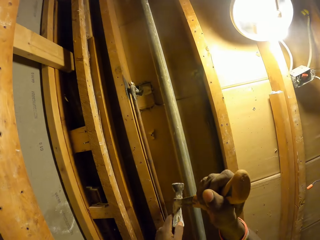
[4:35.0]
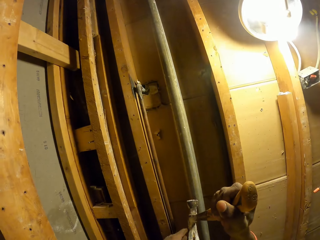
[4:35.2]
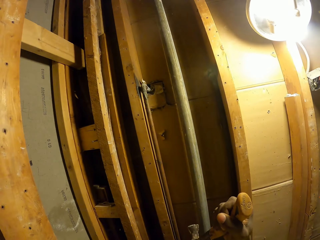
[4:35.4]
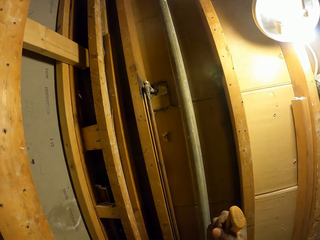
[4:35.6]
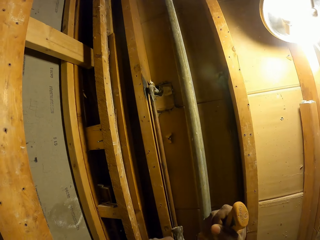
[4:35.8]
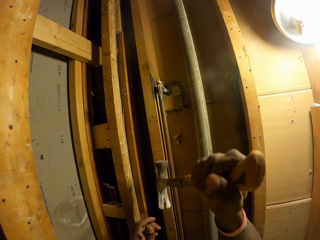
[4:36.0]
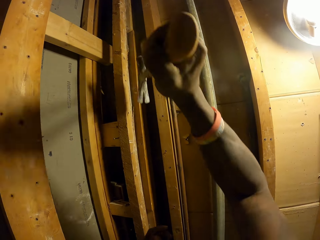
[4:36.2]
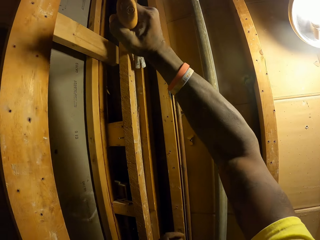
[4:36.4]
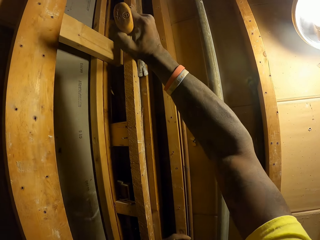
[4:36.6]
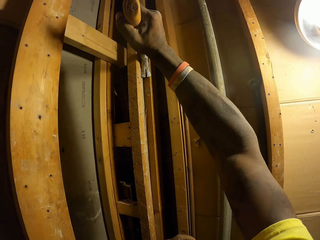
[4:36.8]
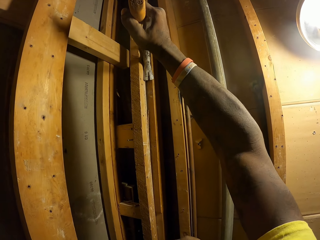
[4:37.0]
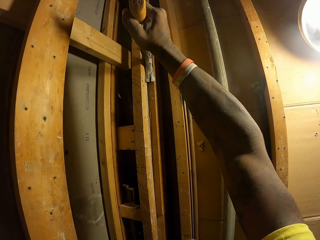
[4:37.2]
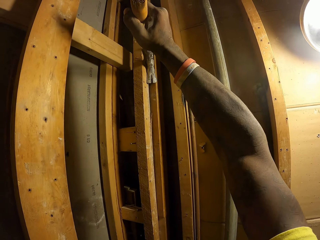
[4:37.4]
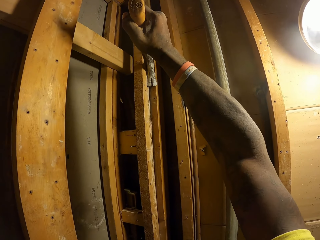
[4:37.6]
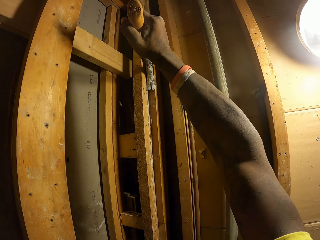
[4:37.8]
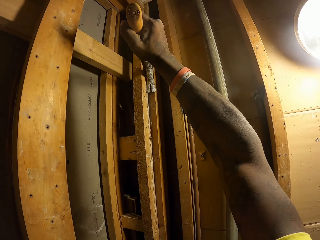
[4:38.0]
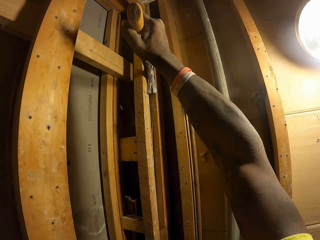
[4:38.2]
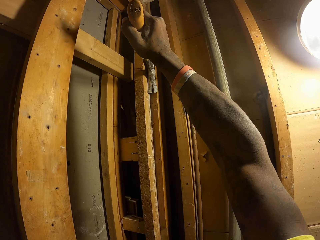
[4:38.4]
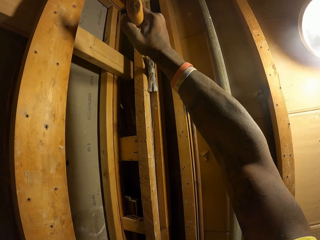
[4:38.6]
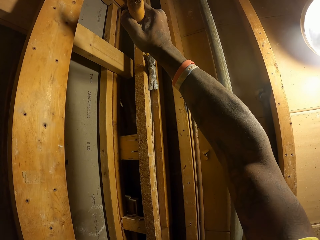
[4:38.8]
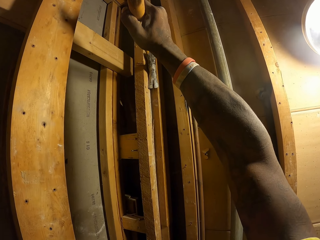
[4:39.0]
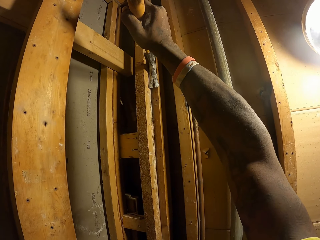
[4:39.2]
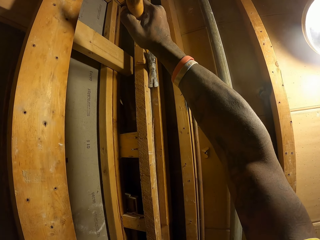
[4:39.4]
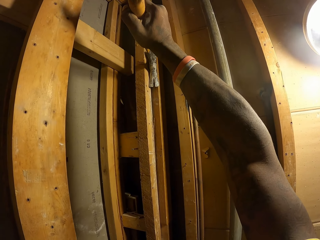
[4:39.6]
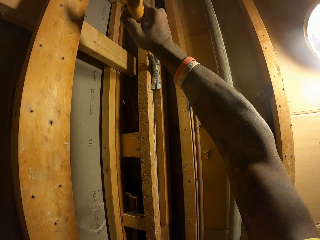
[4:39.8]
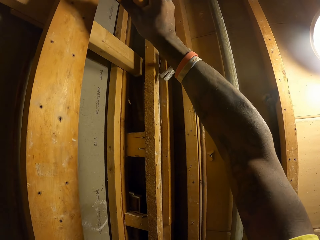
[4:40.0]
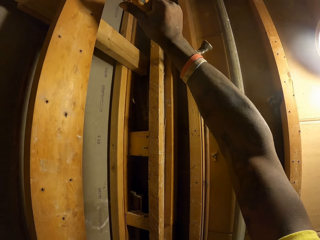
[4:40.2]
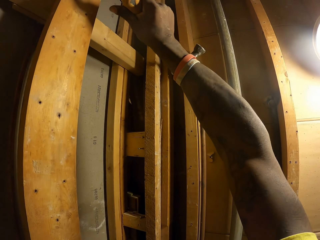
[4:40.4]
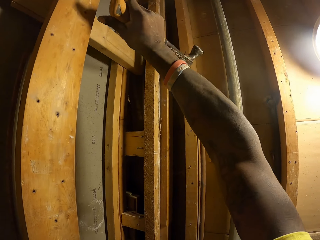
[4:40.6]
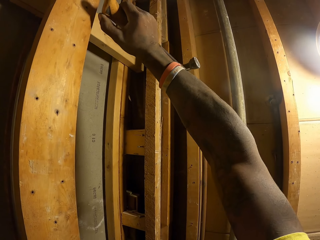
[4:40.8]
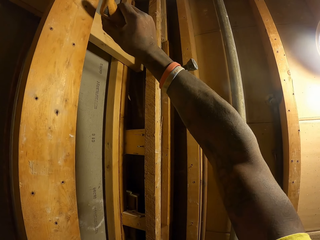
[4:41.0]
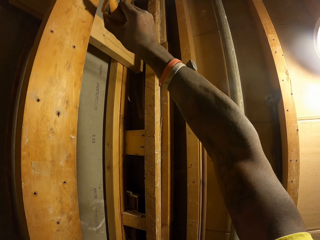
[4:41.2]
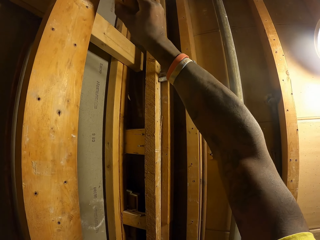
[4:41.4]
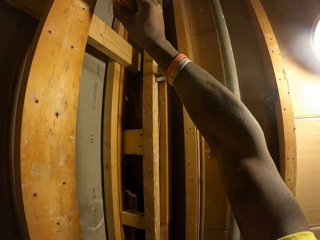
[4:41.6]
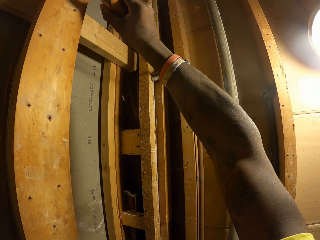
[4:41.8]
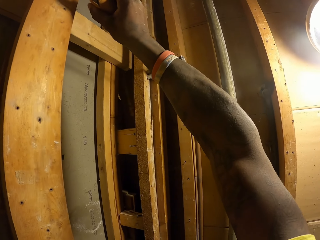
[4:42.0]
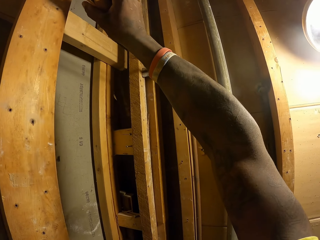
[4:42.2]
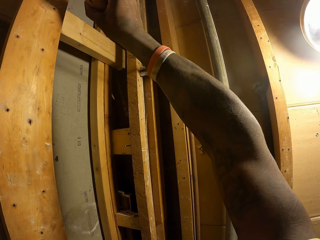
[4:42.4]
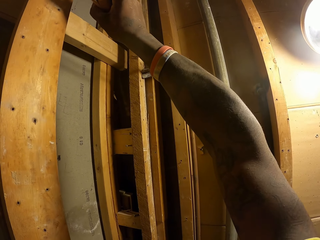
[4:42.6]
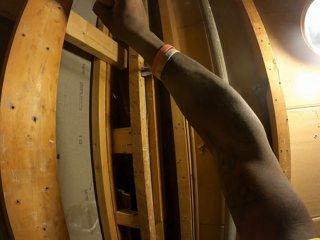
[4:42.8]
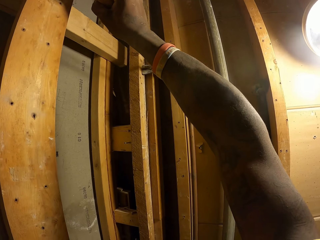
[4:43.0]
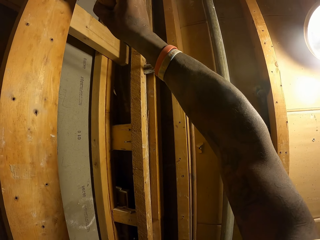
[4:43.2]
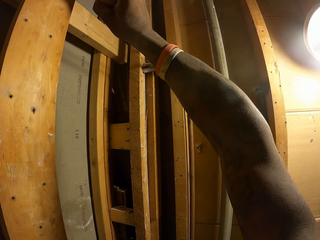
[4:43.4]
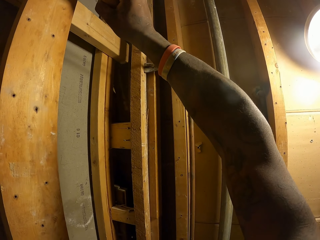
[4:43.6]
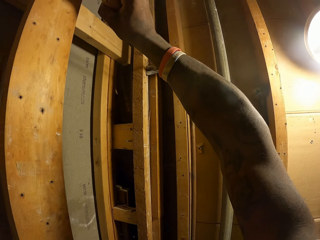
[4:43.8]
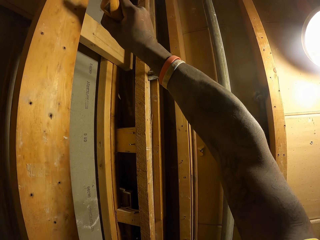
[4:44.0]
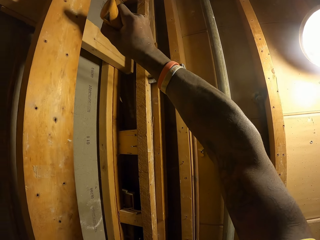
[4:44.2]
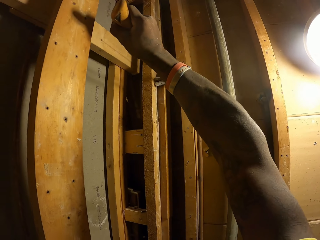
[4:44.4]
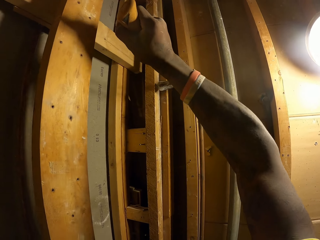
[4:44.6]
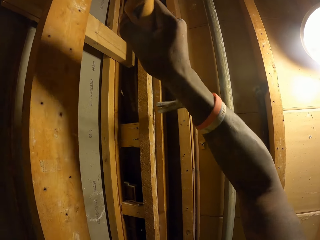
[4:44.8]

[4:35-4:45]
The camera wearer removes a nail from the hammer with his left hand. He removes a nail from the wall with the hammer with his right hand.

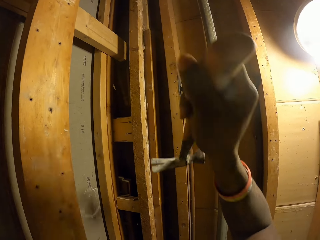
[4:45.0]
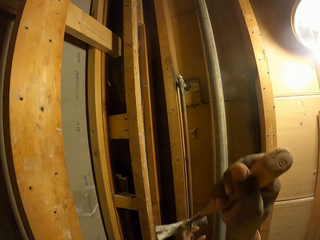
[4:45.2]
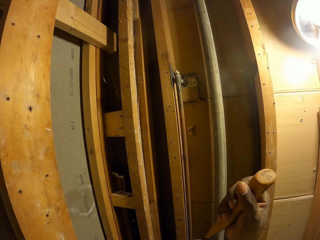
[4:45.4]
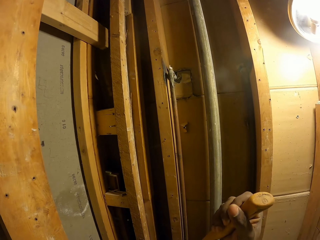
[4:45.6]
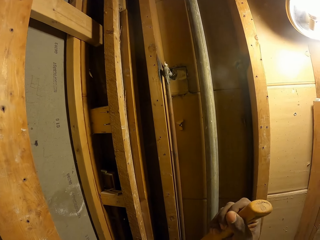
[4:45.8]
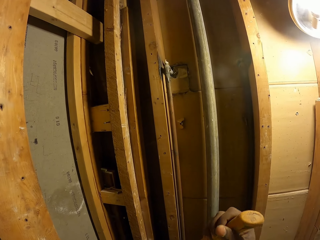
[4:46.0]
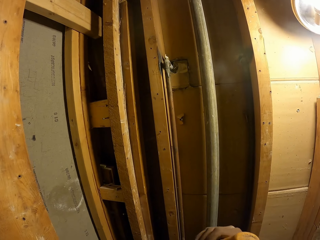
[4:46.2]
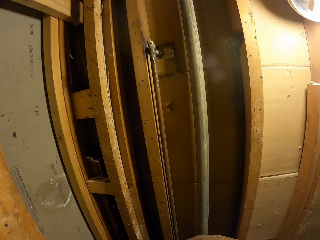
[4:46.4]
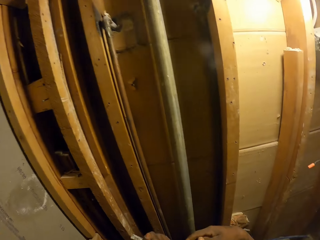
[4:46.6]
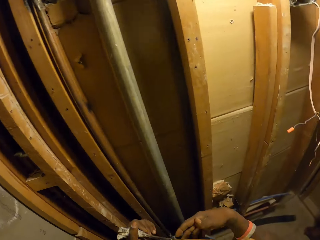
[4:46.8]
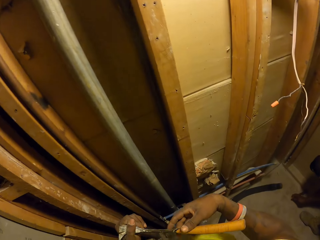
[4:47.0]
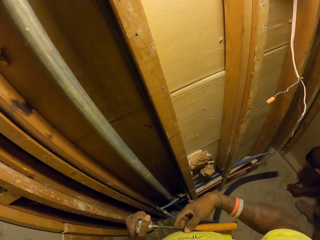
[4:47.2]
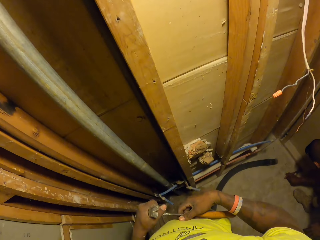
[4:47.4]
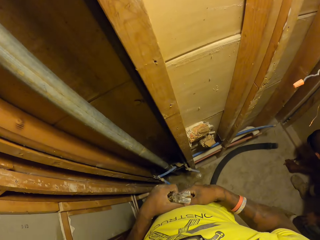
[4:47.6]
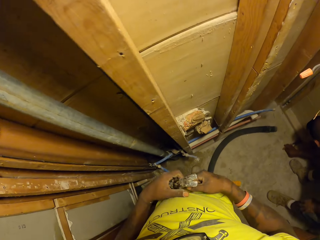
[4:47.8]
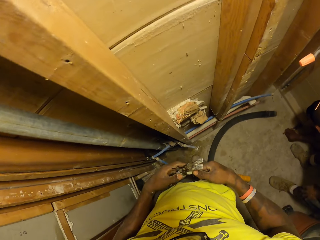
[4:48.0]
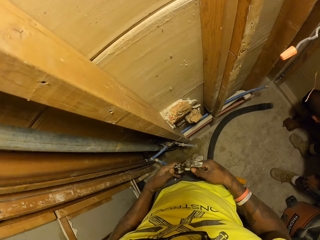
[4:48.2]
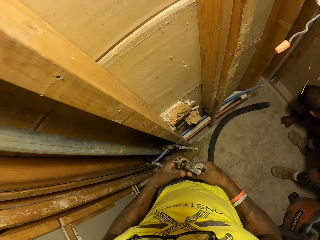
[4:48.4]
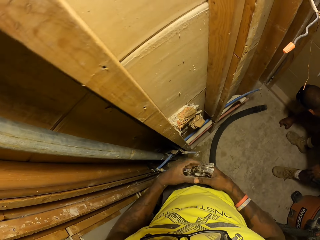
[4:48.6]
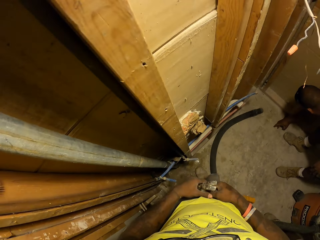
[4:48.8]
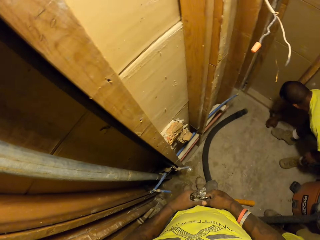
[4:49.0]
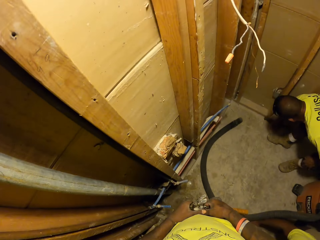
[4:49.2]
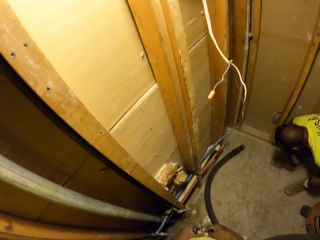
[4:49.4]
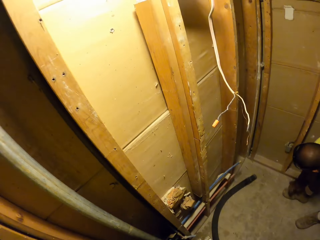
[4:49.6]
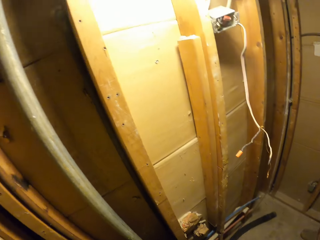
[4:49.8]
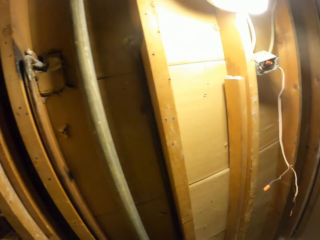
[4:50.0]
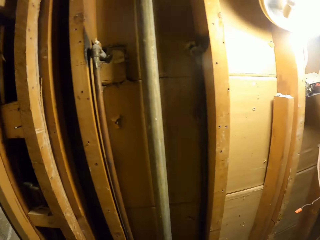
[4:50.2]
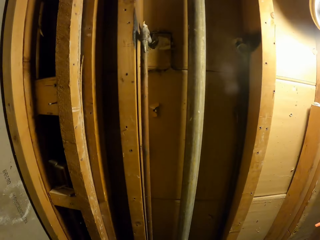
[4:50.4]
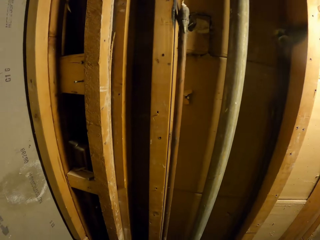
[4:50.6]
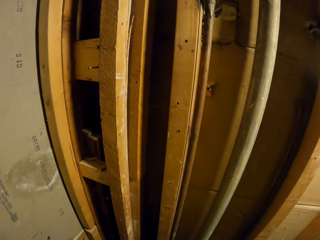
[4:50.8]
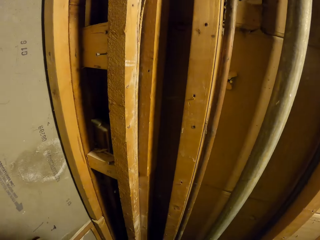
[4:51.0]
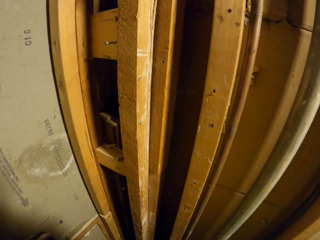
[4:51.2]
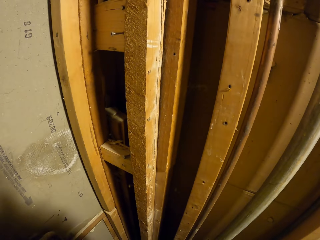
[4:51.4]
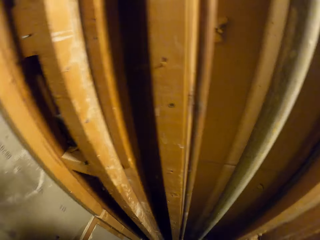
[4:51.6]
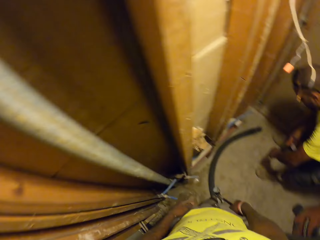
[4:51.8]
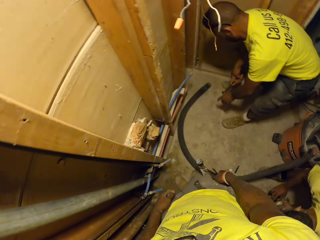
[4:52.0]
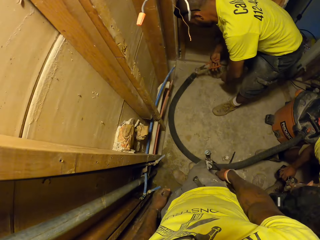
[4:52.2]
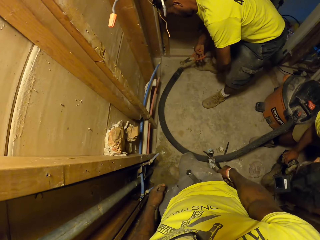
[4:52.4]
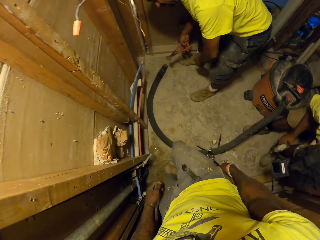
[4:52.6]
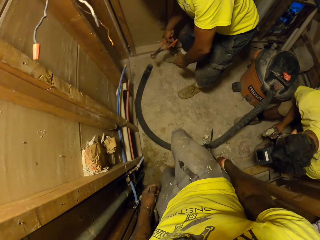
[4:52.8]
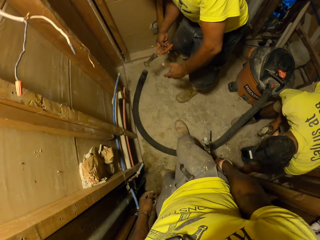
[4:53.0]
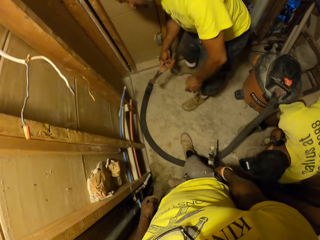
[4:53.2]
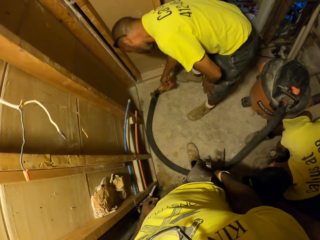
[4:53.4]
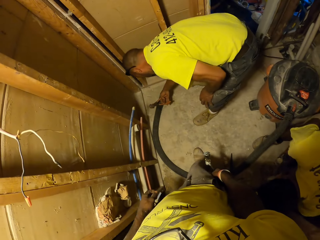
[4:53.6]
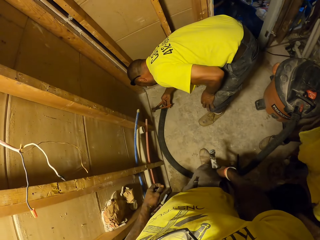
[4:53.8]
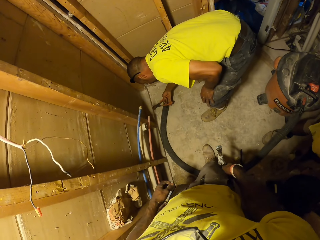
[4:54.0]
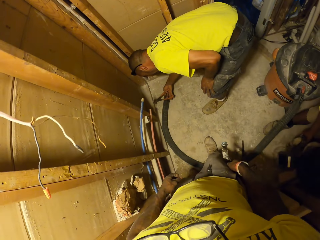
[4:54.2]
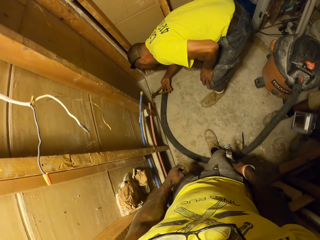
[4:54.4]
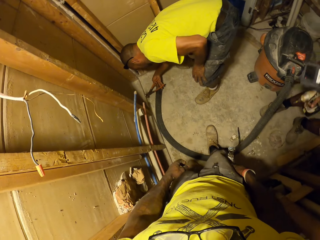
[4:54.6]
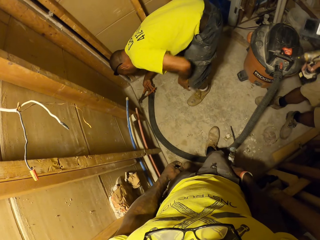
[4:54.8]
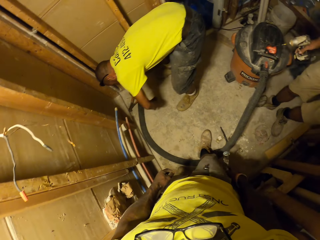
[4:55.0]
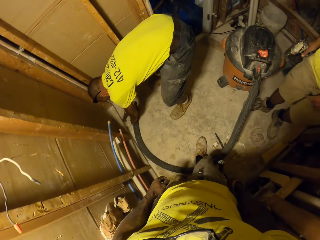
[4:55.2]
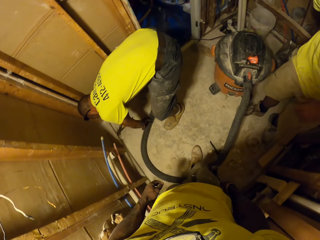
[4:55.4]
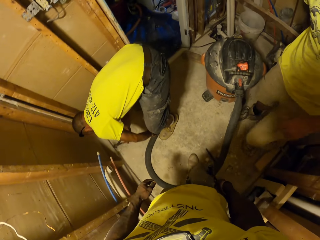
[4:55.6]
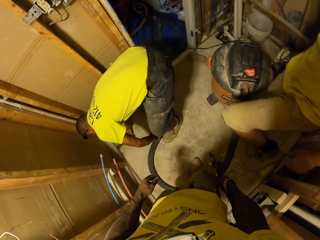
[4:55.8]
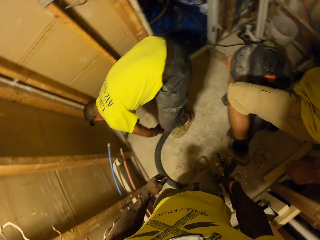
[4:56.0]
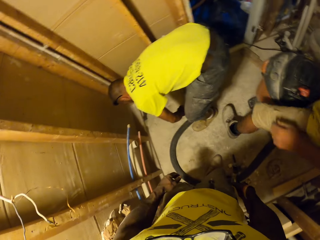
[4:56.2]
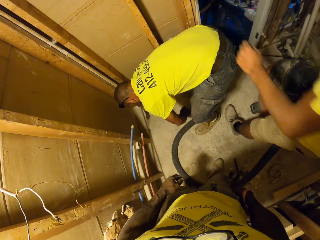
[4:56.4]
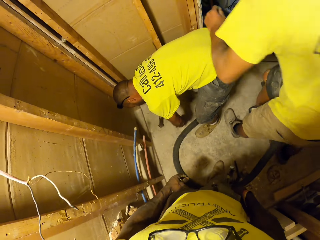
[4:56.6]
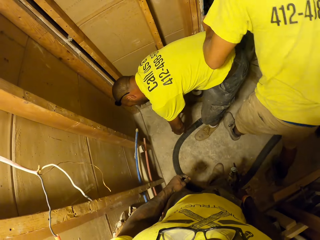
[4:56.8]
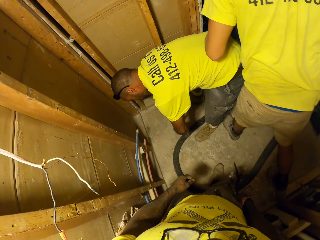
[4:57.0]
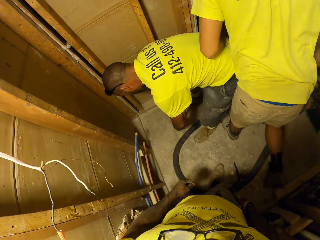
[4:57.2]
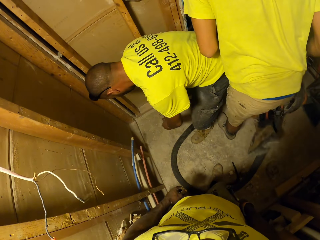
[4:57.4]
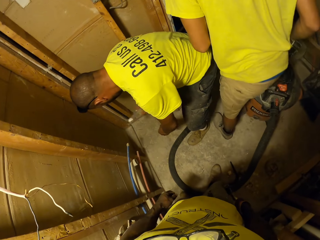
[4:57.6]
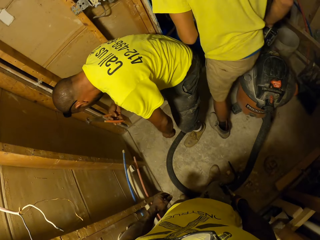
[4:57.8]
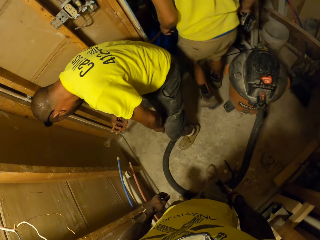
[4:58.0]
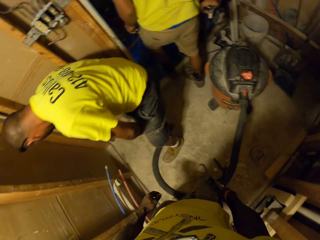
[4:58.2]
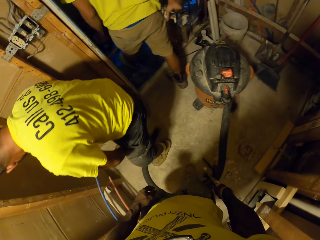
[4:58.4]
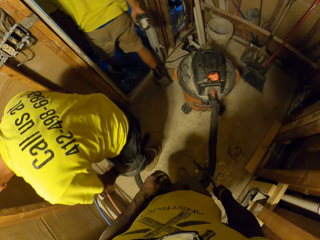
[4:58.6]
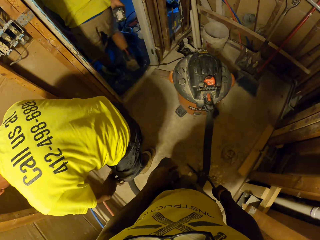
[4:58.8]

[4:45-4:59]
The camera wearer holds the hammer with both hands. A man picks up a nail from the floor with his right hand. Another man picks up nails from the floor with his right hand. A person holds pliers. The person tries to fix something on the floor. The other man walks in front of the camera wearer. Another person walks to another room carrying a screwdriver.
